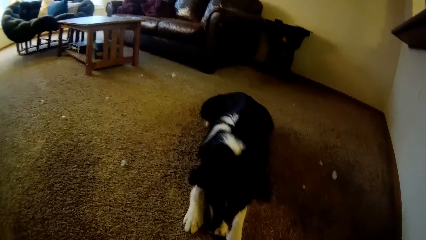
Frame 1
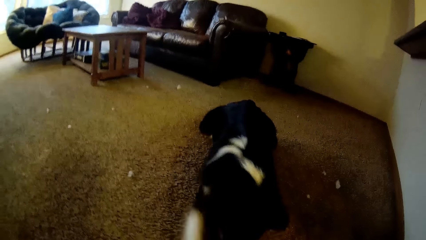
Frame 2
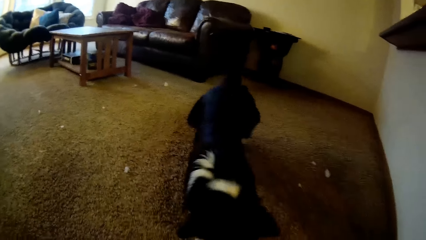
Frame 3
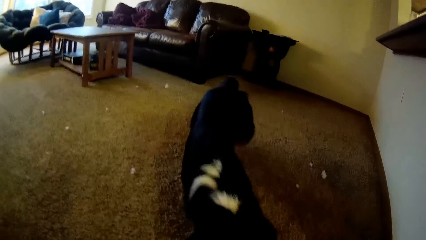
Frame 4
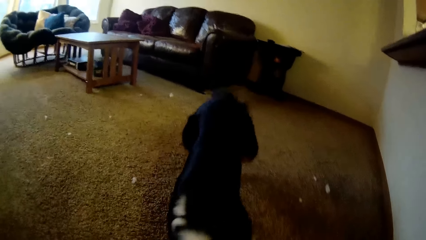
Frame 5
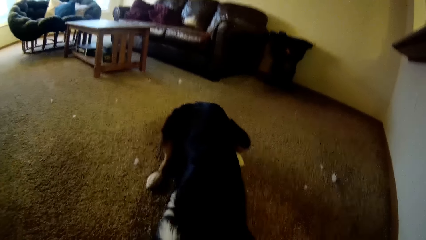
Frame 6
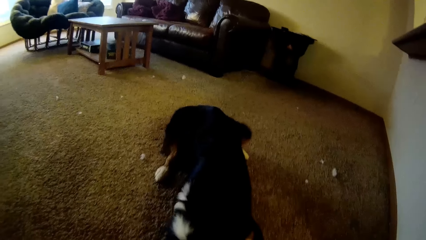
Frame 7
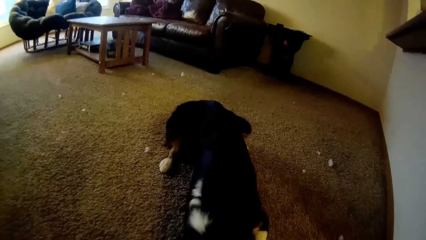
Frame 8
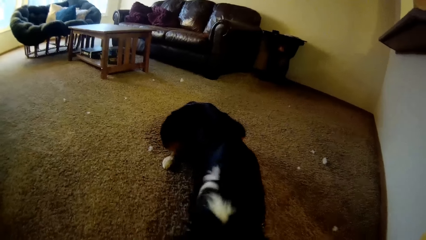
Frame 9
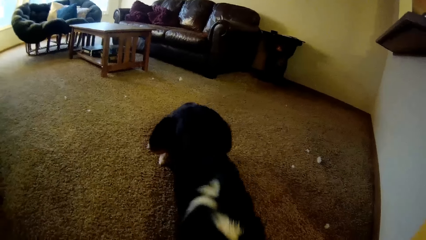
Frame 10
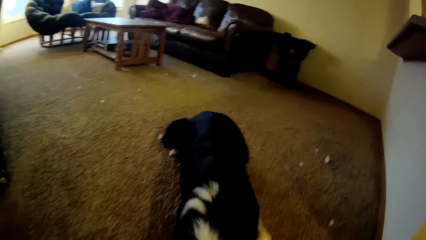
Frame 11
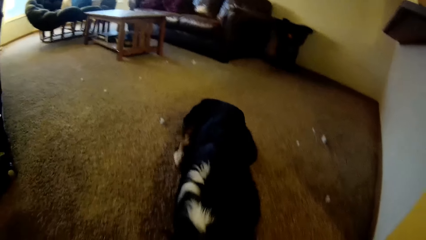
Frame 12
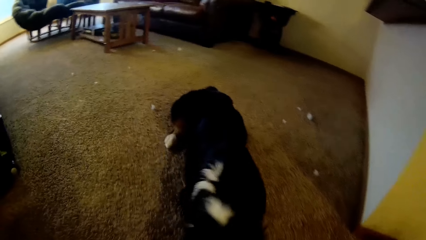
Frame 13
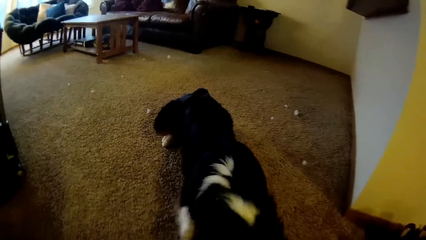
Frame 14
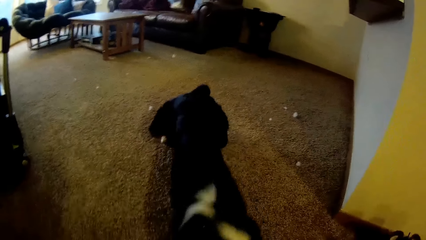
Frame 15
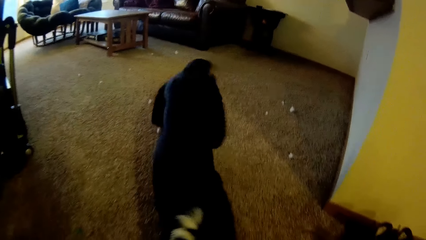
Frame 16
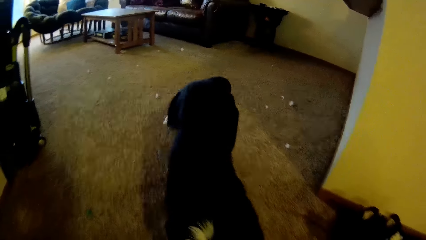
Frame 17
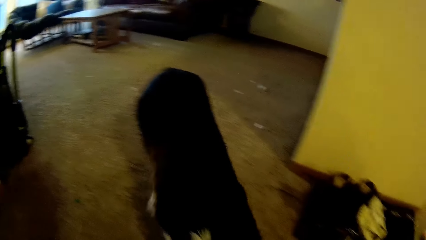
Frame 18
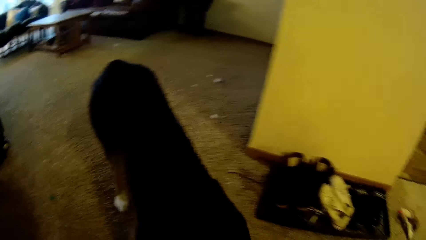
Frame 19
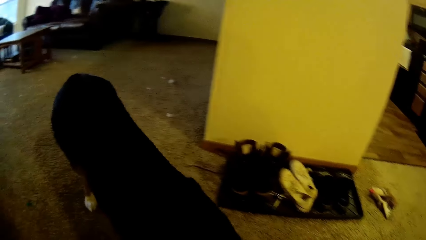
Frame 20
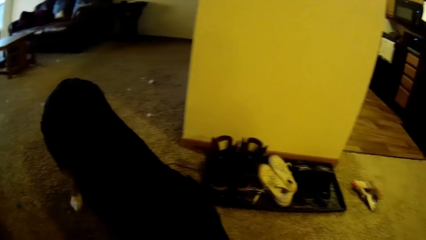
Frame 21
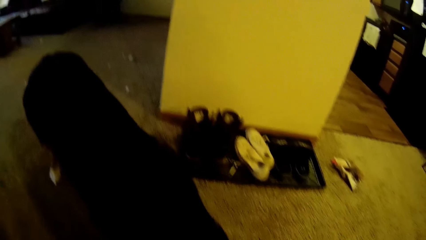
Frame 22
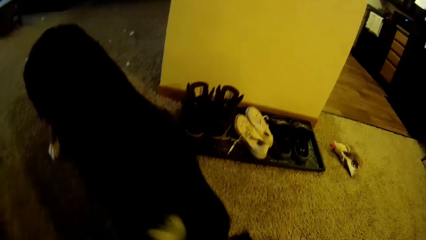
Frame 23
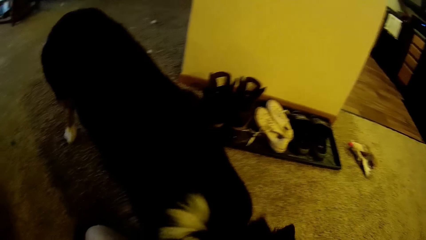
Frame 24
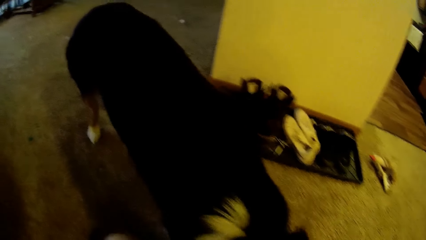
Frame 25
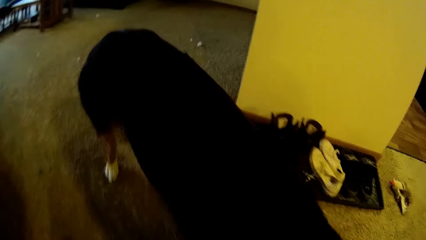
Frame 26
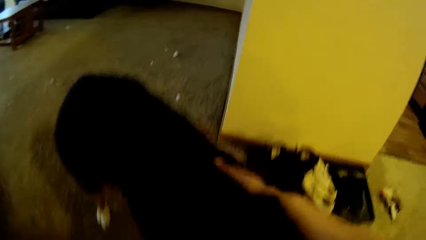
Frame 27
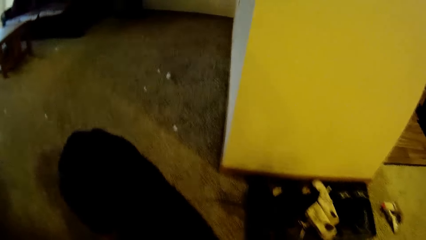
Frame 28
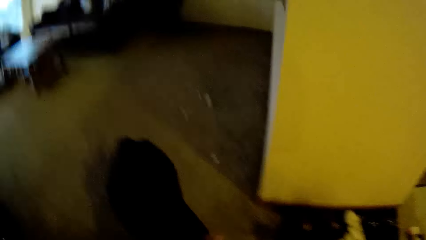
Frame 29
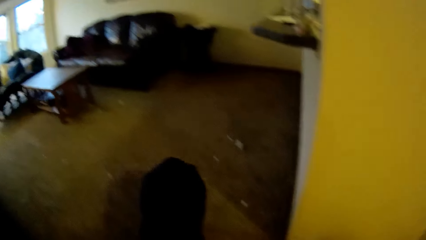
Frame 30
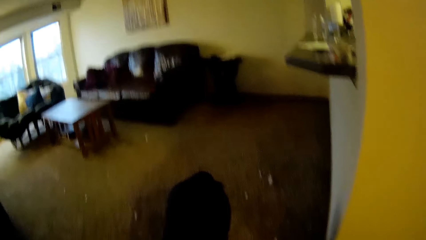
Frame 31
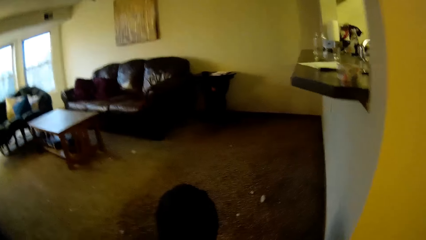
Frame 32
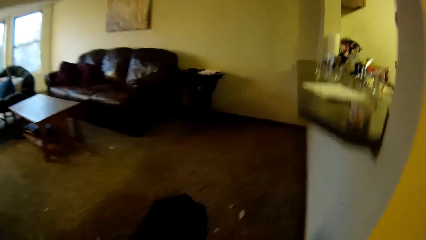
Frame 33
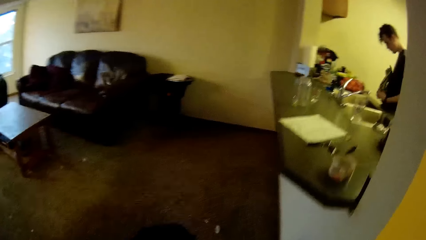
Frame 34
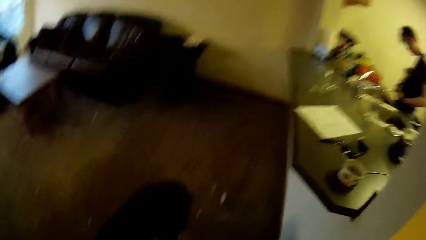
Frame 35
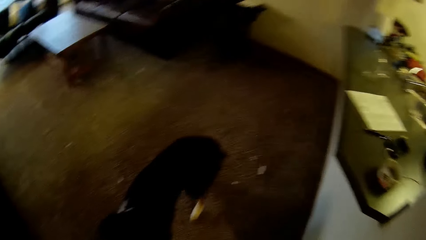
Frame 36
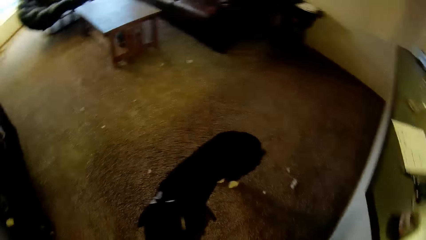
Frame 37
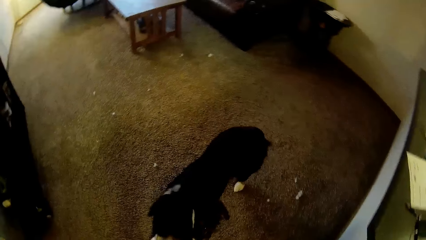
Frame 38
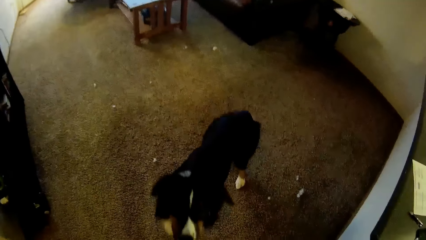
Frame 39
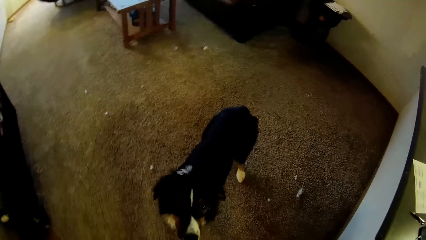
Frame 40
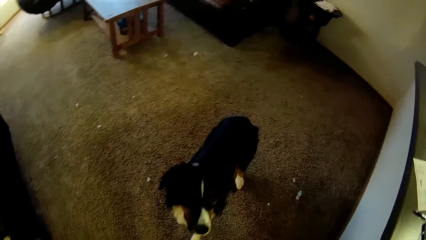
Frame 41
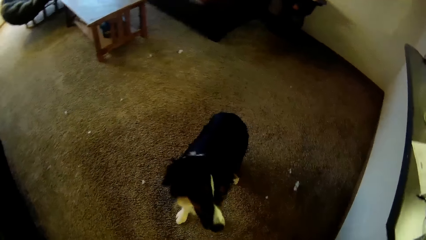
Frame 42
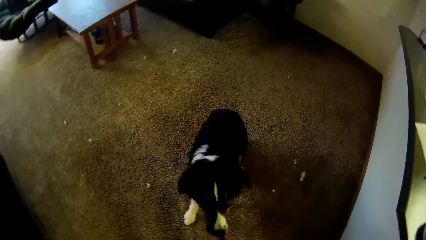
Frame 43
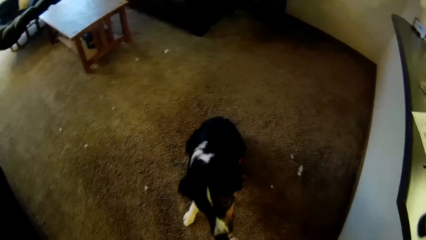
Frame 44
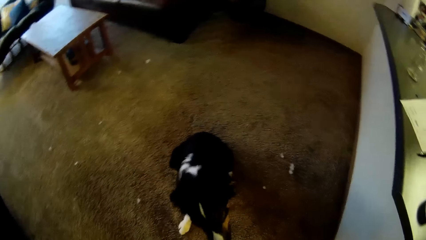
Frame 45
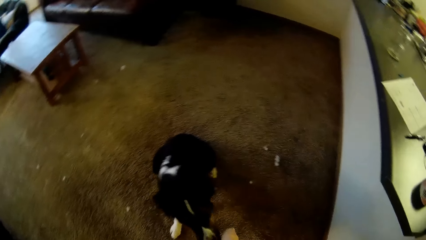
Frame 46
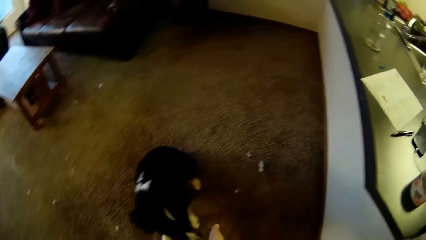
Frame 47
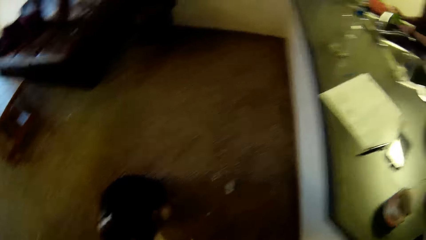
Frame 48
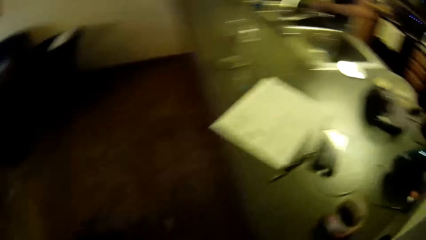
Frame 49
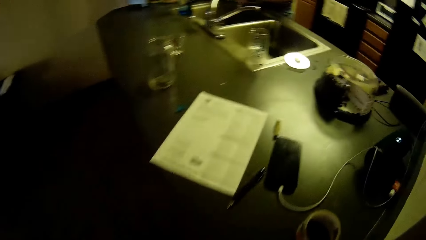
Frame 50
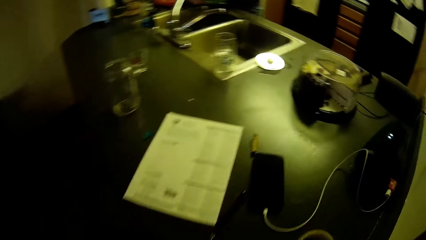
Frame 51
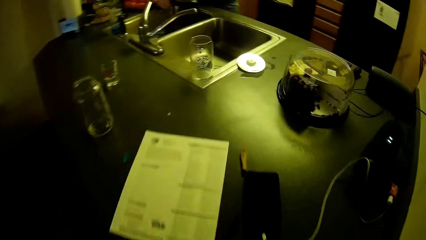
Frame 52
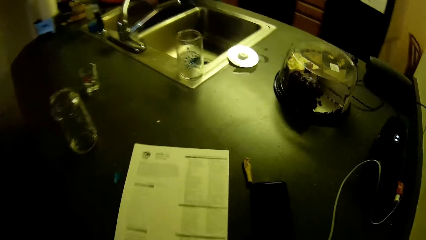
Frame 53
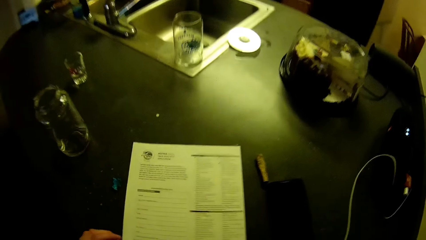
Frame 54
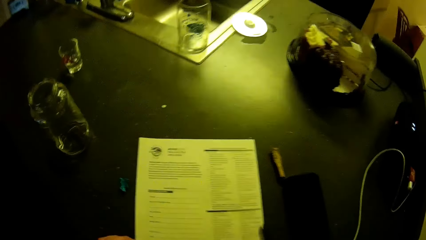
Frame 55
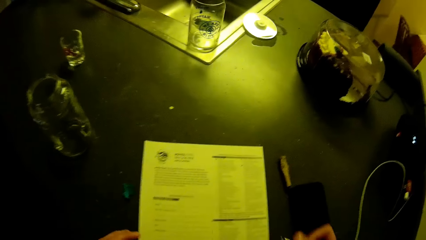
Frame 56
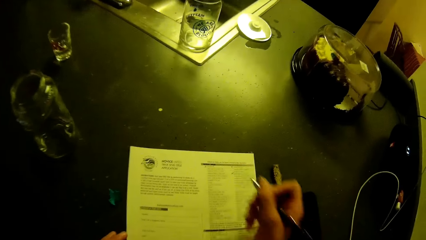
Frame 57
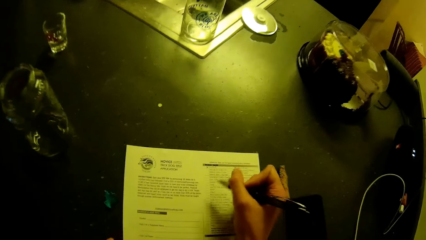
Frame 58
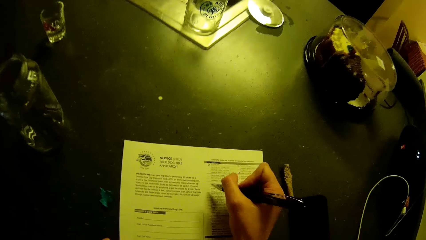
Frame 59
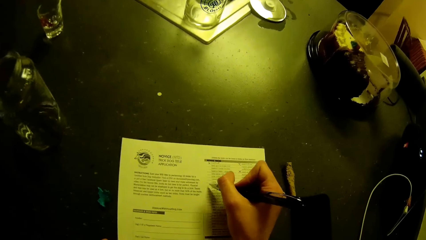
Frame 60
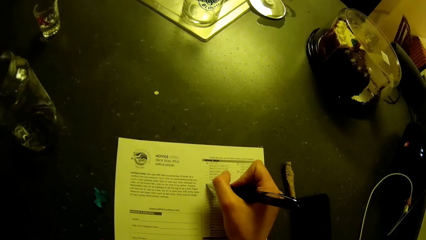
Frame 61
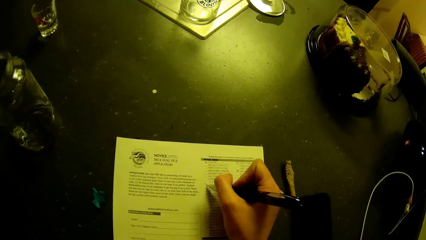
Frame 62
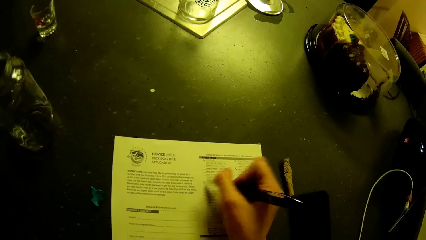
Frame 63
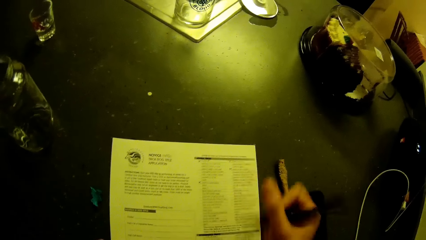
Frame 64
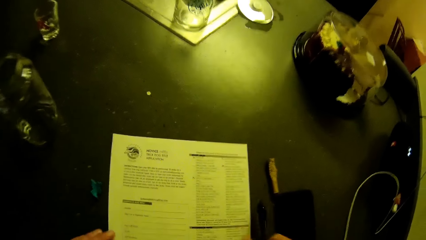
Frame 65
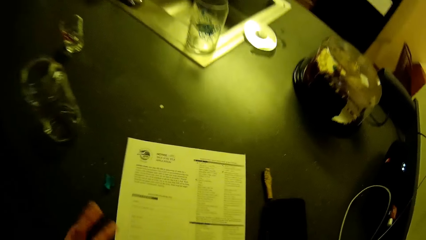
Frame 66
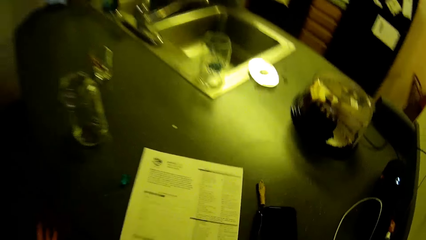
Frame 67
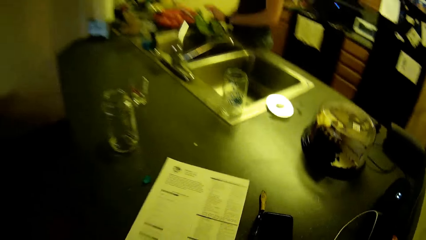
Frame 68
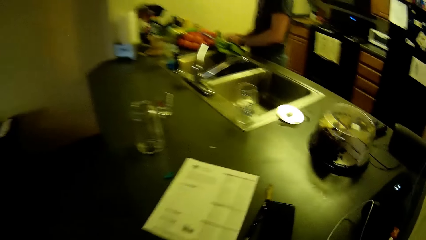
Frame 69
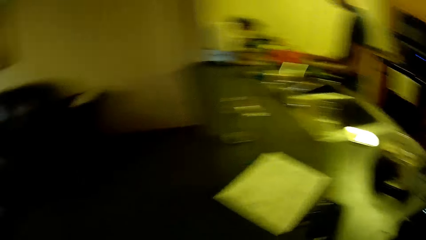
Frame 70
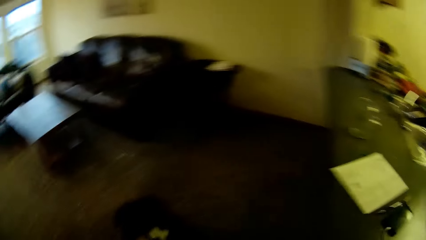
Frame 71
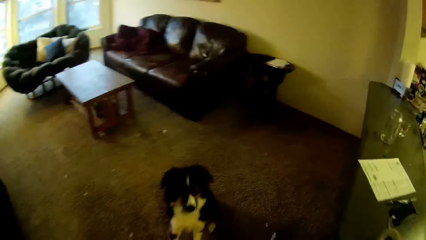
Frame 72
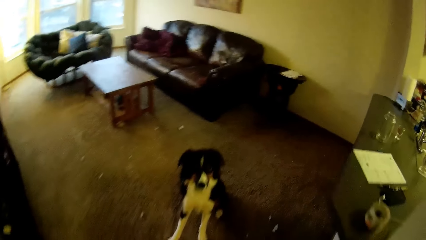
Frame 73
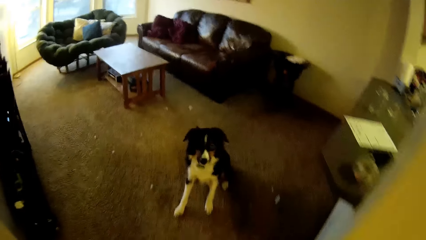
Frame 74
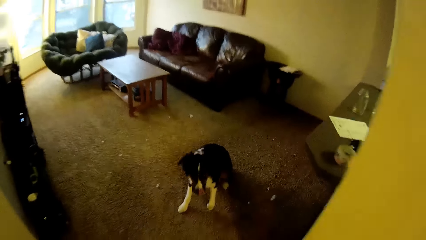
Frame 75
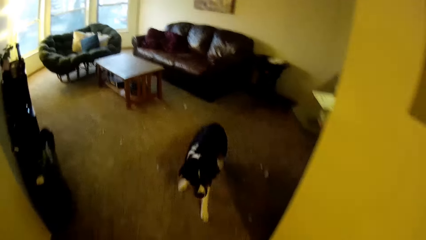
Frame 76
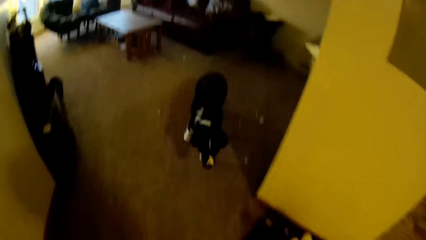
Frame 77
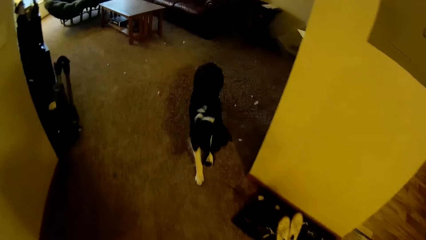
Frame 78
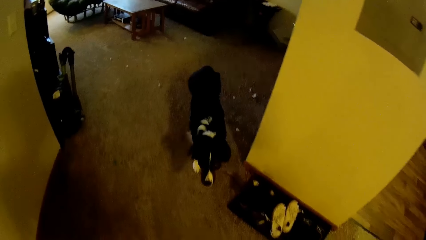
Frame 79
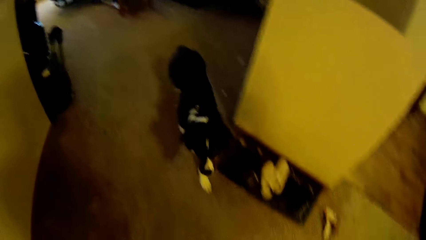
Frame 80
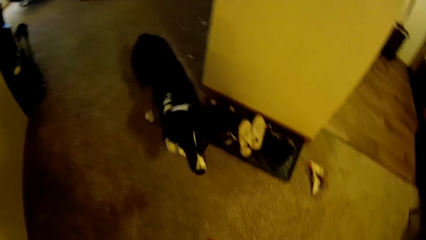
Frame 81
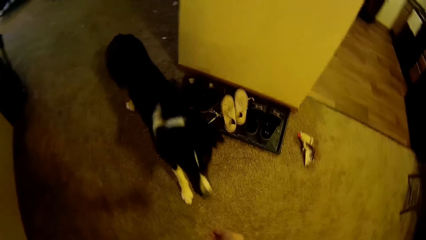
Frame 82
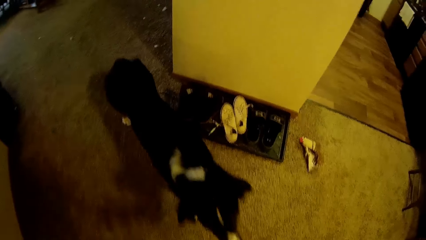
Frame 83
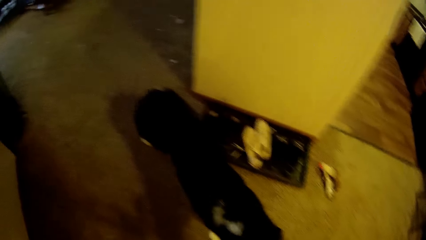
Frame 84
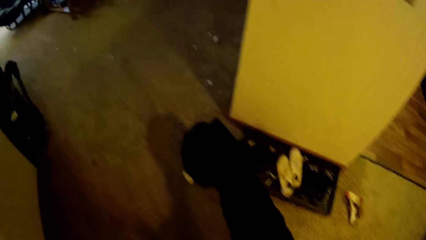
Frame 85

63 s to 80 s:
The camera wearer walks around the room. A man stands by the kitchen slab. The man holds a paper bag. The camera wearer picks up the pen on the kitchen slab. They fill an application checklist on the kitchen slab. They mark the sheet of paper. They drop the pen on the kitchen slab. The man stands in the room. The camera wearer walks around the room. They train the dog in the living room.
